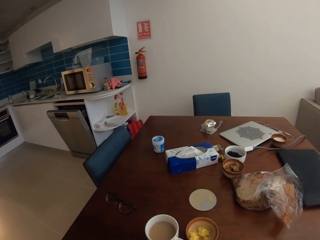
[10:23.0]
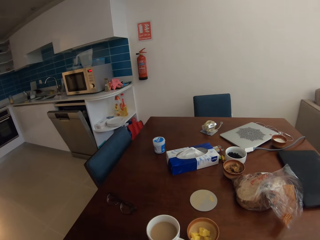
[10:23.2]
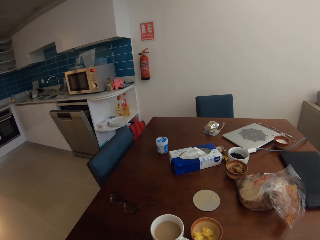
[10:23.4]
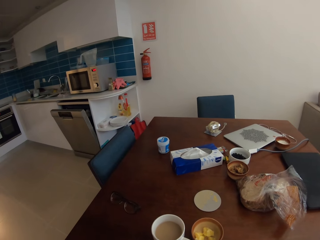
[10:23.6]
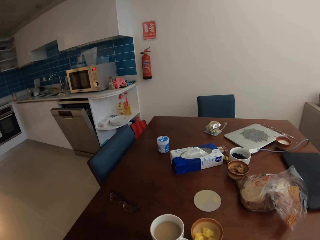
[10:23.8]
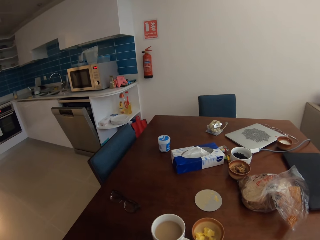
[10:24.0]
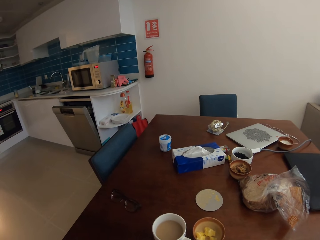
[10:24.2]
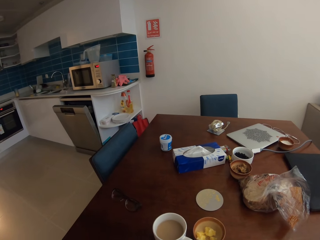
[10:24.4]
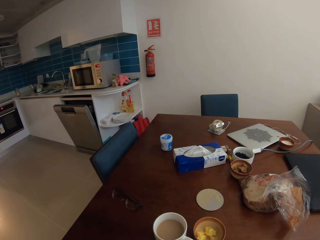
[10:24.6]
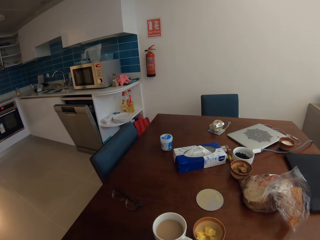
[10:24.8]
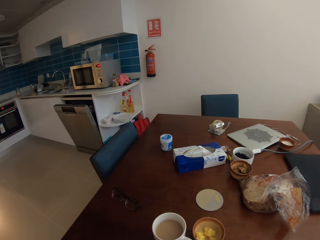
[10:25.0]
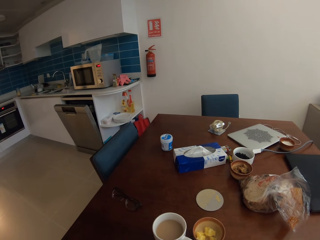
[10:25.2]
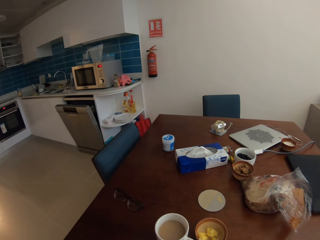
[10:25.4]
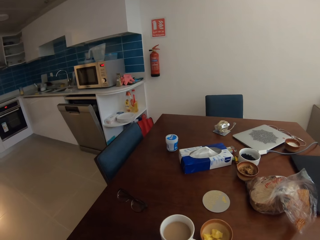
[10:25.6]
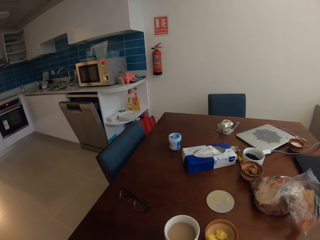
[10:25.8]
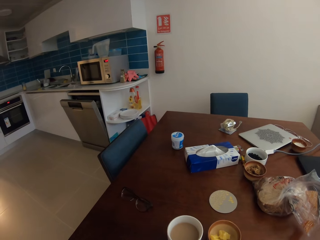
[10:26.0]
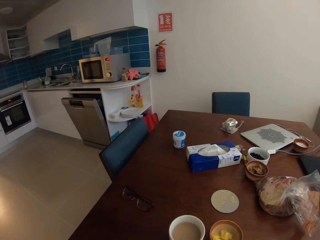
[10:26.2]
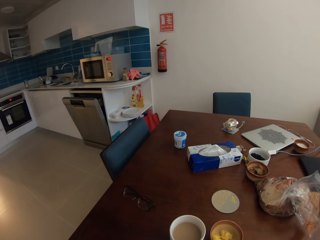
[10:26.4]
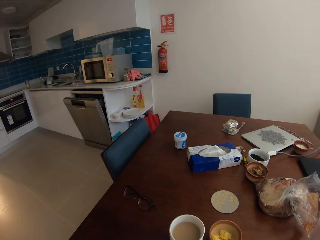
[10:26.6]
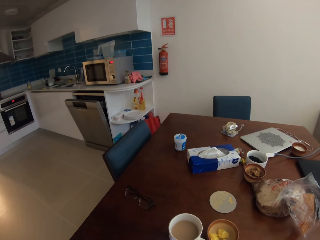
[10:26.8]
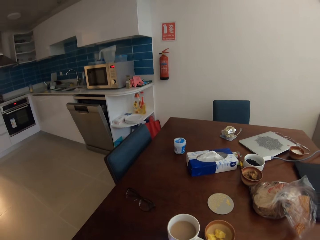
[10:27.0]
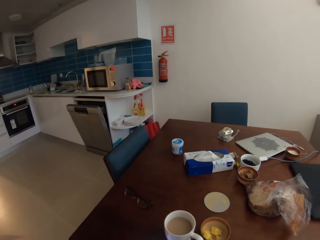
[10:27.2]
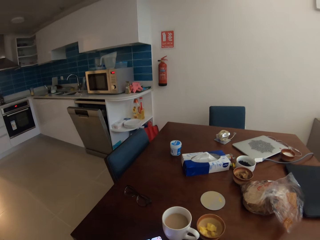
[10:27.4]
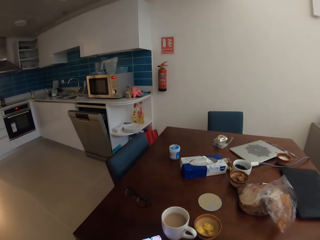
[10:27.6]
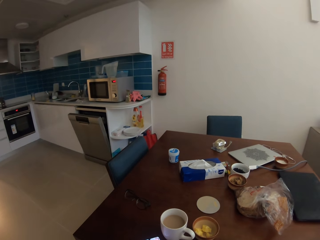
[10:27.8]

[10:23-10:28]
The camera wearer lifts a hand. They adjust a camera.
